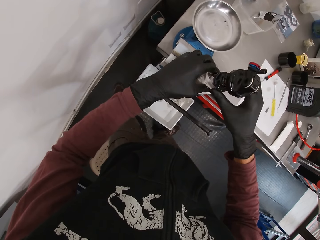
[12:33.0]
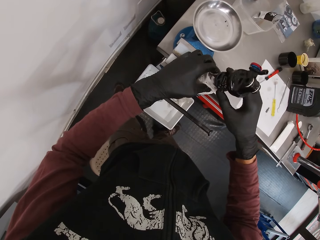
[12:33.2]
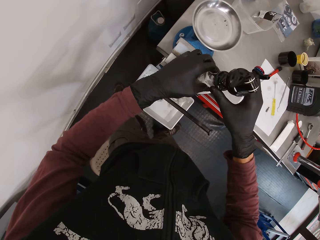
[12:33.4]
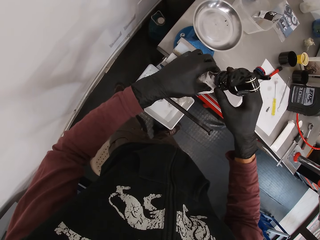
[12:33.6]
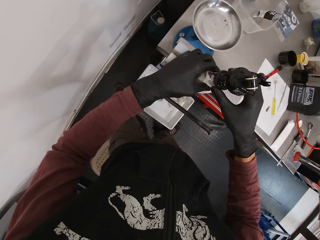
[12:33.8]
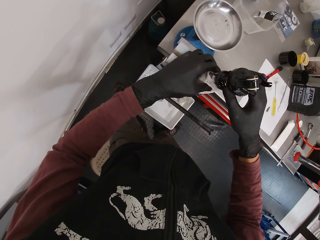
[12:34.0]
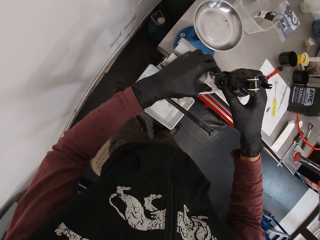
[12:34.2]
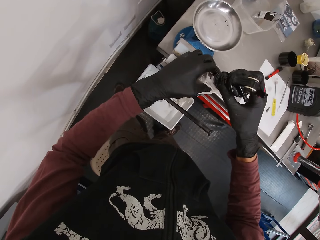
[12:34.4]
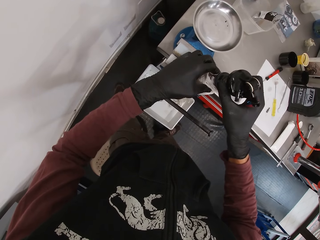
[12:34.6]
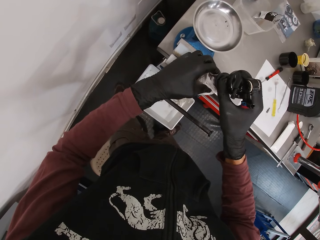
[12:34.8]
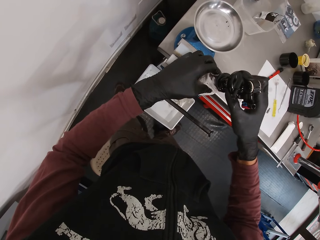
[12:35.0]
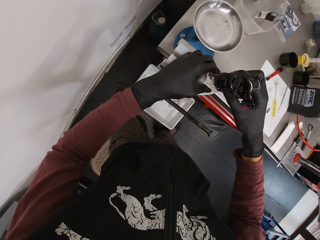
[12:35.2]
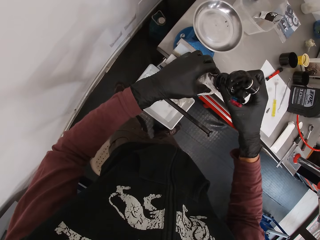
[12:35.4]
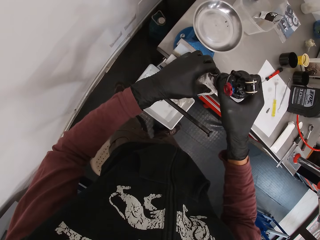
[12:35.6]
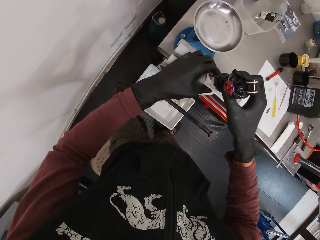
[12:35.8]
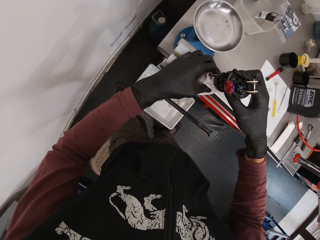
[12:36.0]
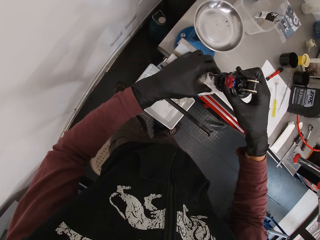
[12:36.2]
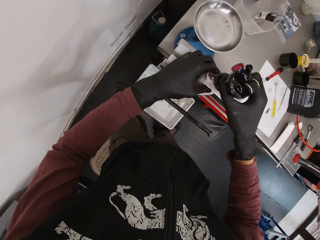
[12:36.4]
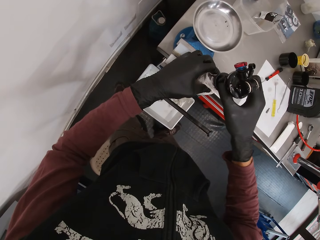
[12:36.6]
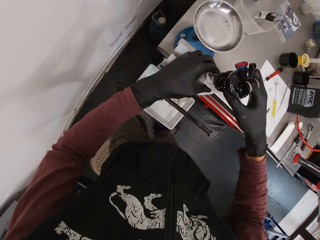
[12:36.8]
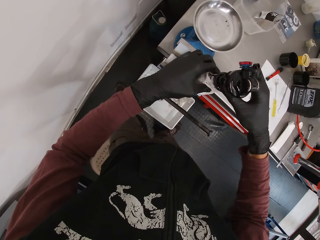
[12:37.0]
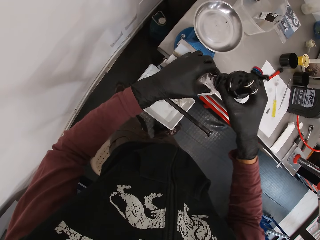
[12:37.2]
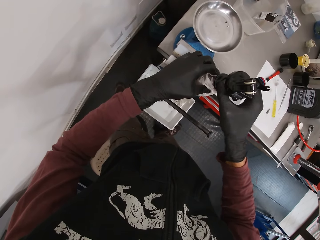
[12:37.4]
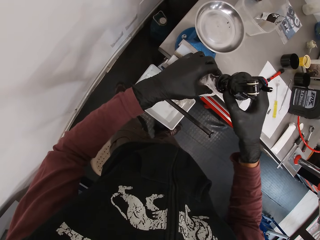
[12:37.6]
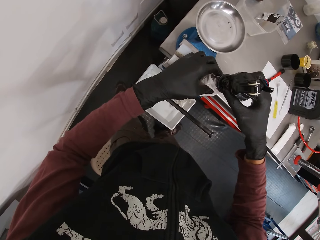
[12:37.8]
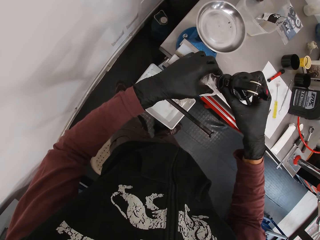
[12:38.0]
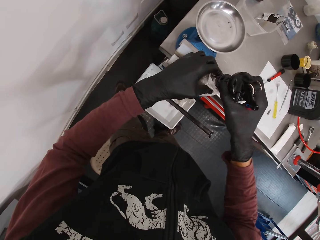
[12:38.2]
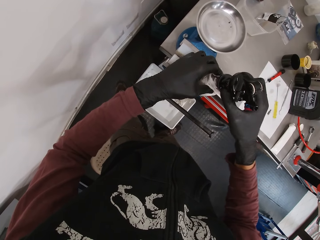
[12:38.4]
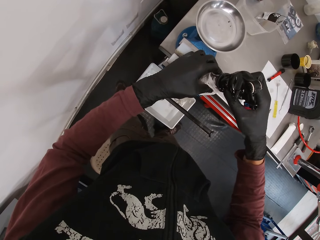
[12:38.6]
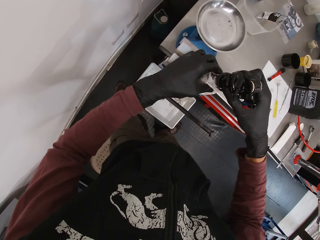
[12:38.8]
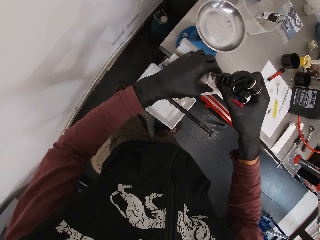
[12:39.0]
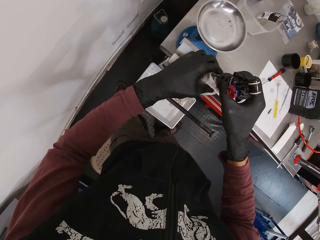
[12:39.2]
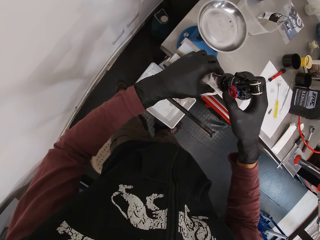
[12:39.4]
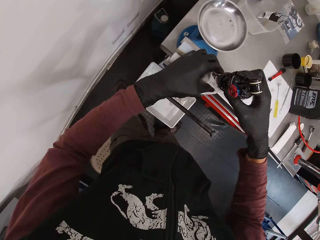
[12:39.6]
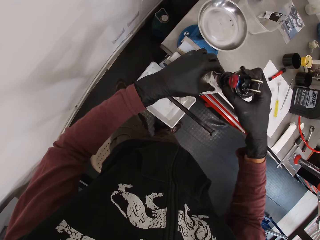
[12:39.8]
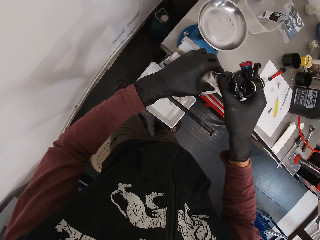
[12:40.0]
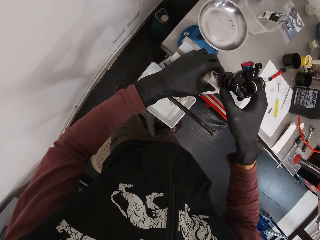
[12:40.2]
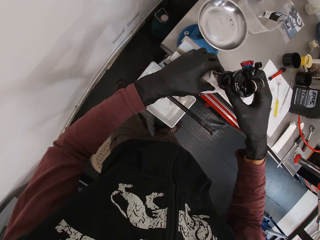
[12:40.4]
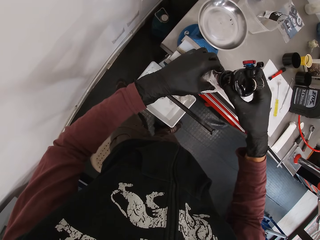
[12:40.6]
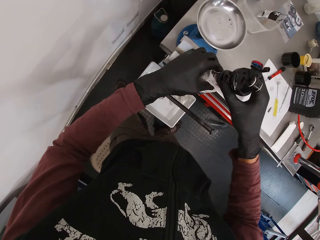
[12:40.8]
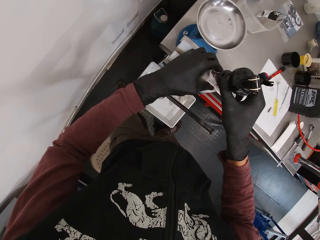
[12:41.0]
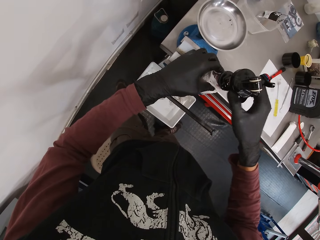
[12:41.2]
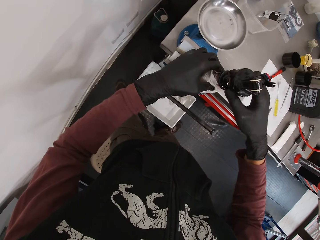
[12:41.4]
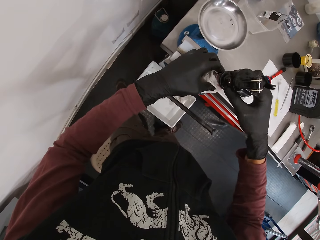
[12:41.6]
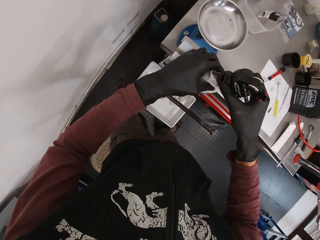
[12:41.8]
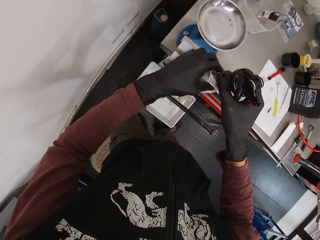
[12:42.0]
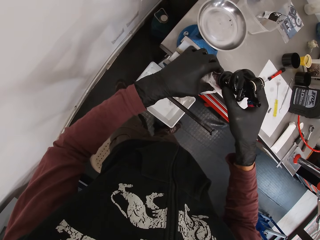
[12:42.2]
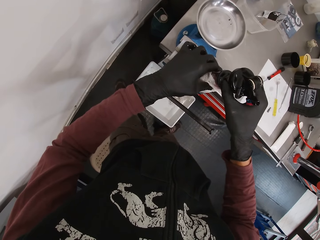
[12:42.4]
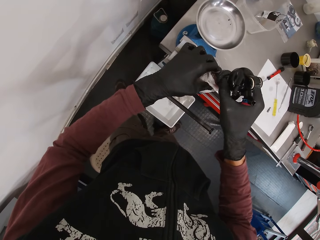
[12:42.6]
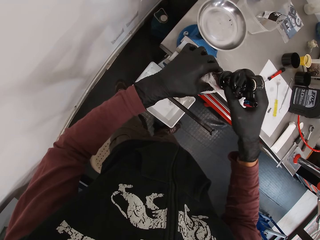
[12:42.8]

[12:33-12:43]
The camera wearer twists the knob of the weighing scale.

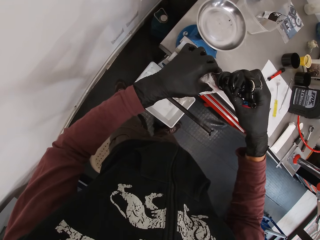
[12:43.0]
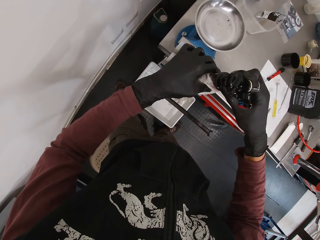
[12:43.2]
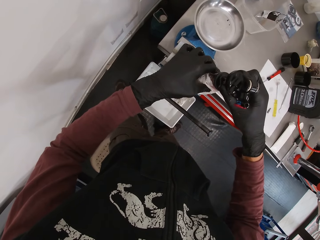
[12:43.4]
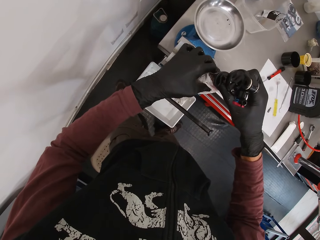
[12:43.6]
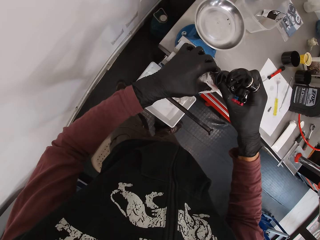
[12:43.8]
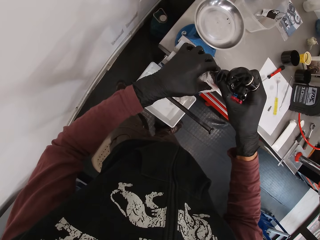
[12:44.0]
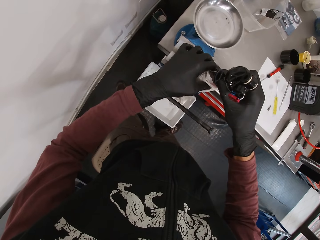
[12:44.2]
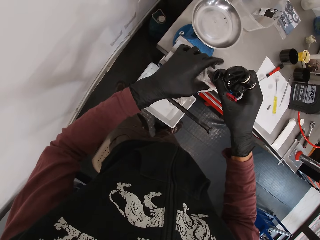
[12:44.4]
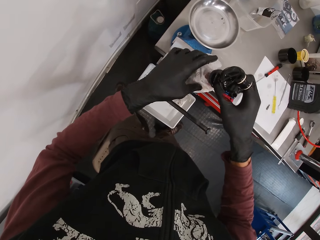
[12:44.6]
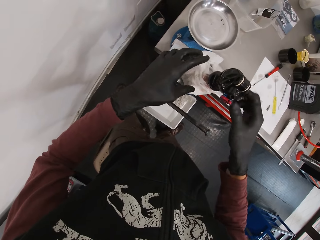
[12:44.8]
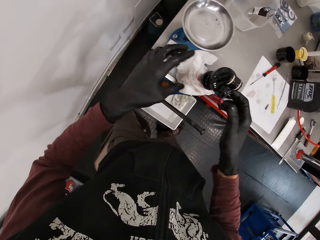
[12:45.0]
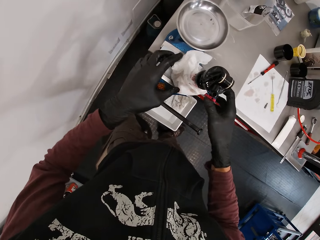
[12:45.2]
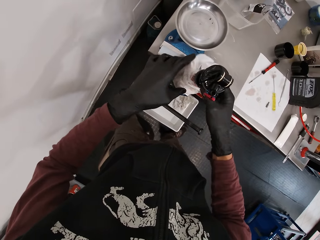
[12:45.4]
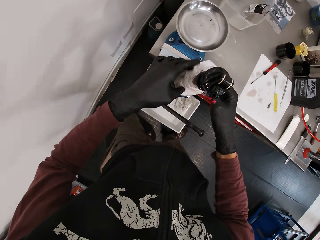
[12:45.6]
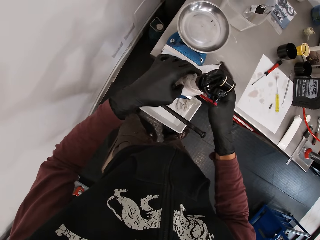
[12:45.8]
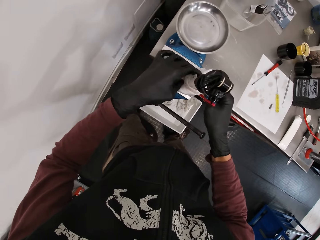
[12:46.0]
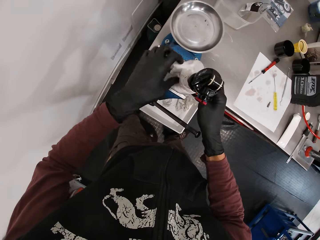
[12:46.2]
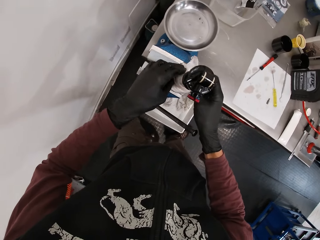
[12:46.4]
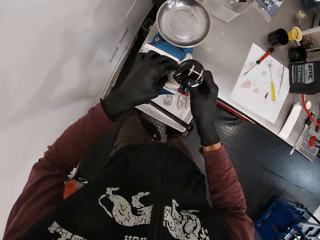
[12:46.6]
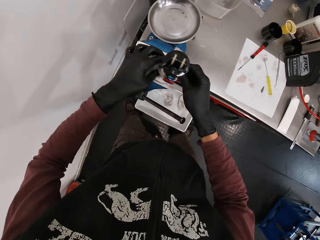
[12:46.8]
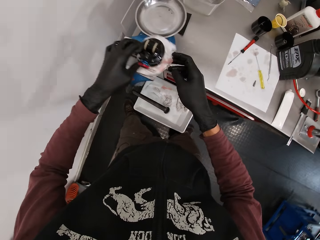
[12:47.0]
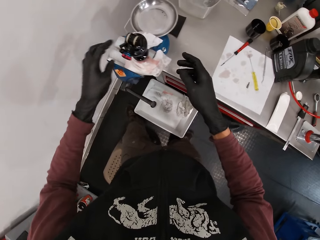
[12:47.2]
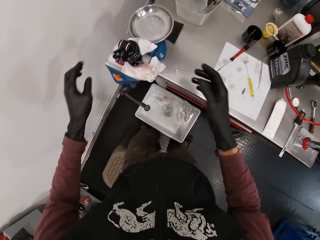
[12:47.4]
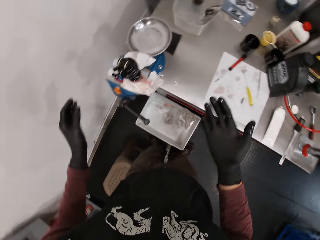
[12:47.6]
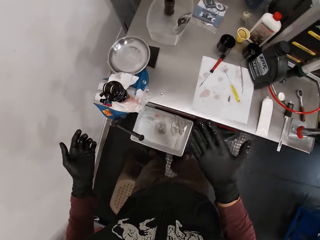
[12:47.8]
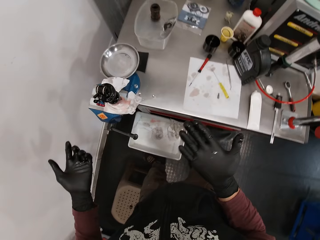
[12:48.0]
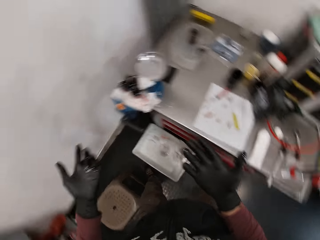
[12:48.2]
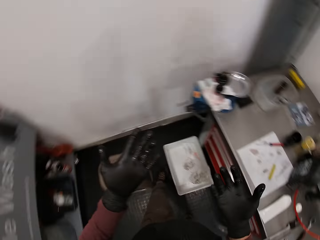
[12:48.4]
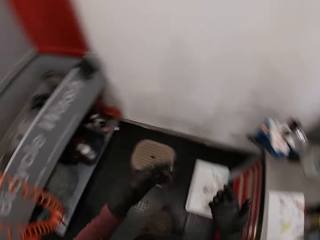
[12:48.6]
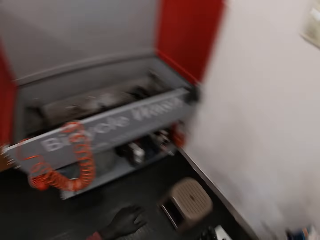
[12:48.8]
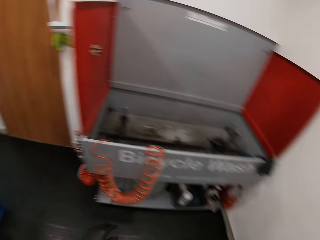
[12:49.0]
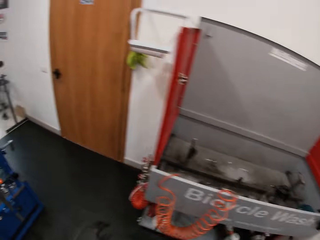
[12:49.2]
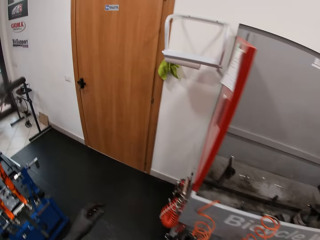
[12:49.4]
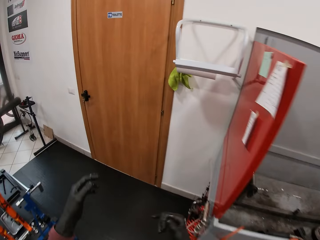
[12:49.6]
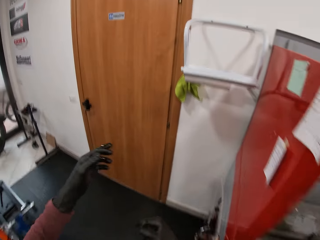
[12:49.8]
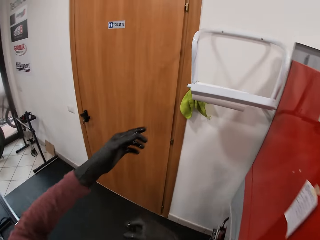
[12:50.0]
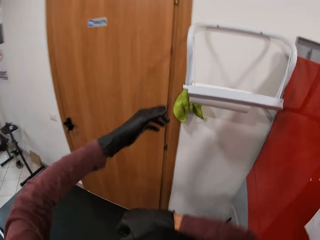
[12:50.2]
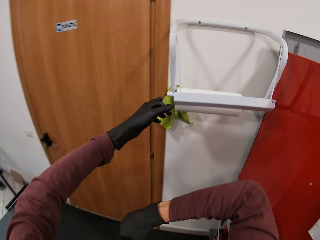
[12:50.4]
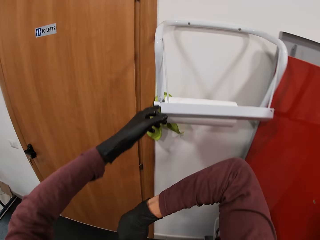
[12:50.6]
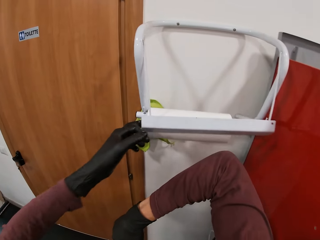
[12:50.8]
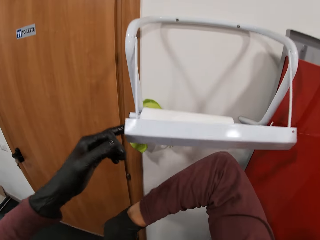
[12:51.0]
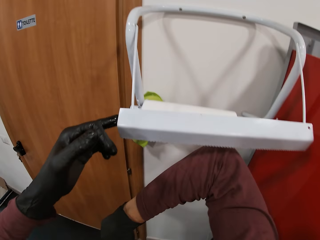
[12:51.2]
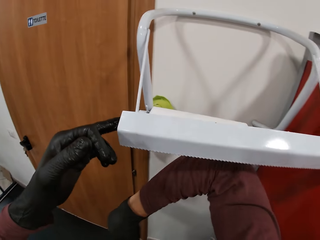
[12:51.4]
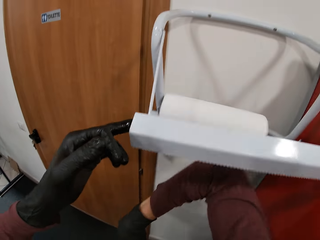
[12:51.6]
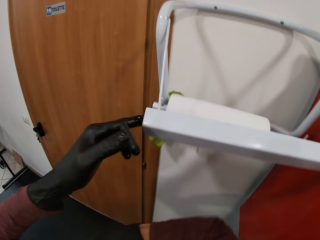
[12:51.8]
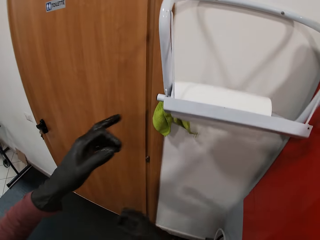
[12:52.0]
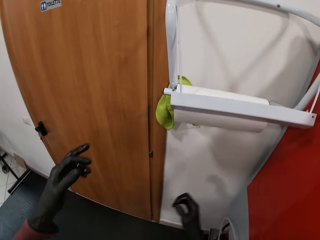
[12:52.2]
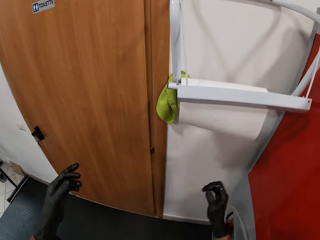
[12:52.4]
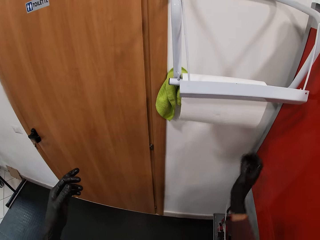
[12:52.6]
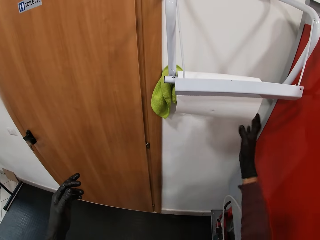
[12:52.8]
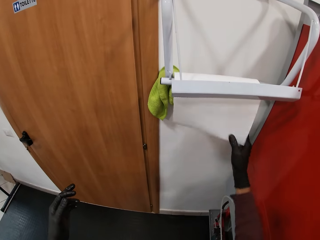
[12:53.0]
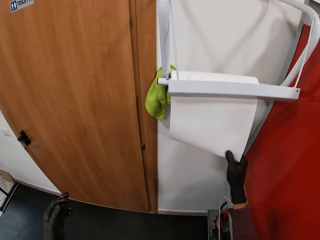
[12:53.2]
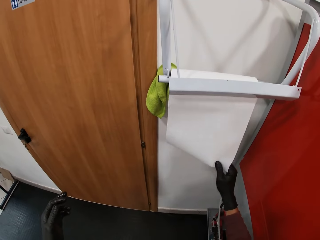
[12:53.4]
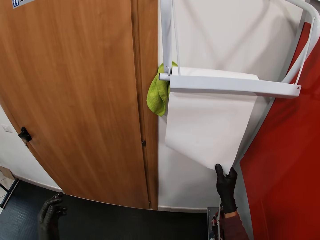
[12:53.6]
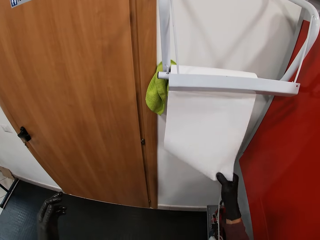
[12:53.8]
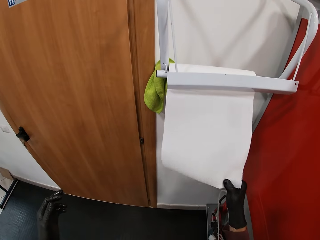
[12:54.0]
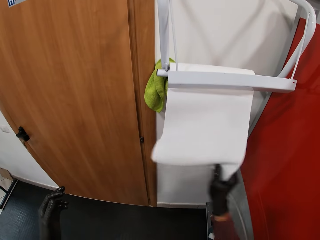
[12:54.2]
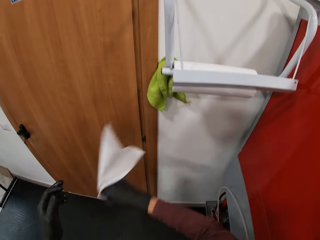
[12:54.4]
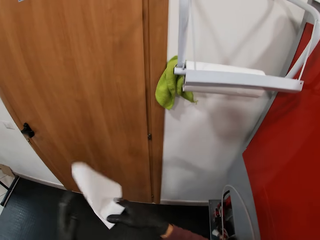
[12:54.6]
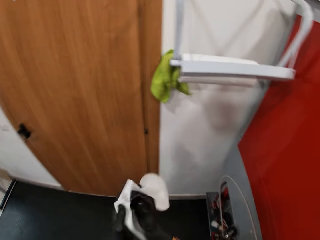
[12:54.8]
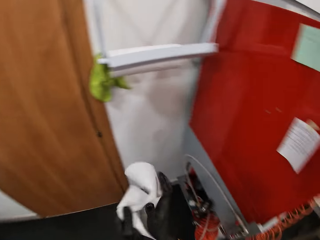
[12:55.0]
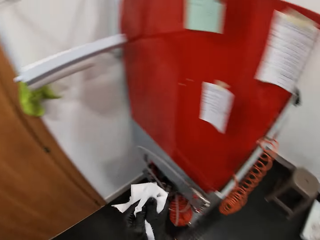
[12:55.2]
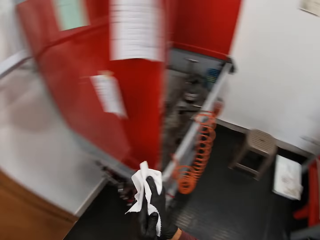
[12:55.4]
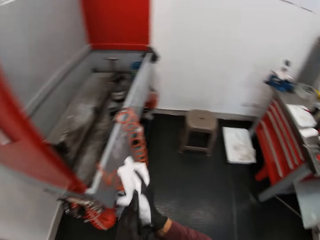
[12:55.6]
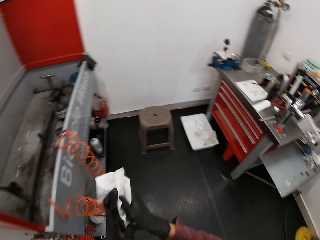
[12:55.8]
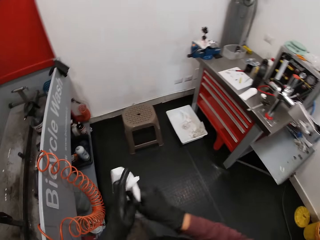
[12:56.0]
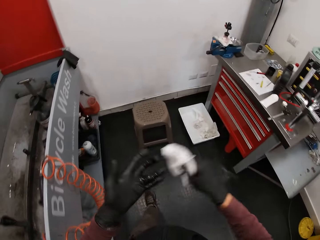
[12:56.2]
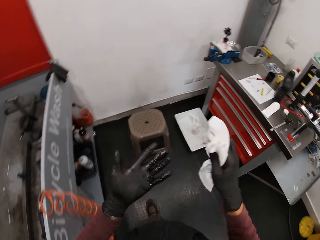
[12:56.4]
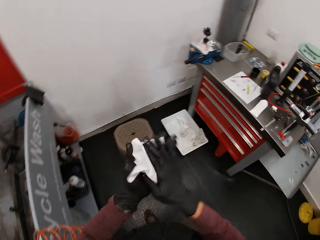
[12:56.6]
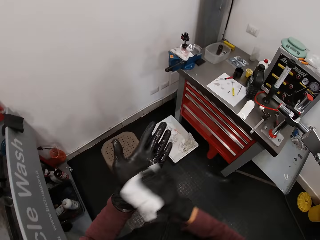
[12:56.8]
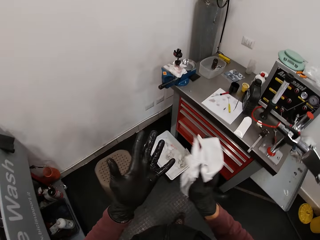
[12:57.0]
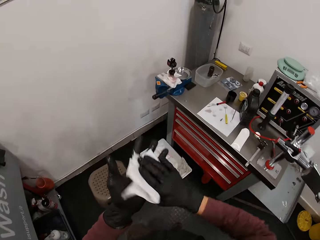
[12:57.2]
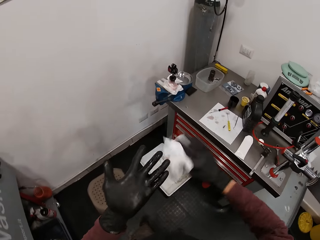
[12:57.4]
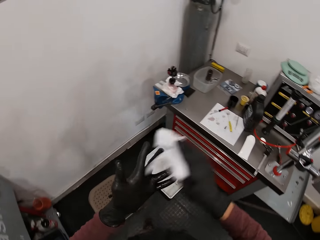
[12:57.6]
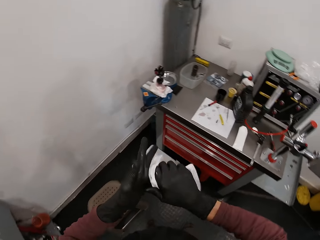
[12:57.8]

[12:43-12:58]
The camera wearer wraps the funnel in the work bench vice with a paper towel in both his hands. He holds the paper towel holder on the wall with his left hand. He hits the paper holder with his right elbow. He pulls the paper towel with his right hand. He cuts the paper towel with his right hand. He wipes both his hands with the paper towel.
